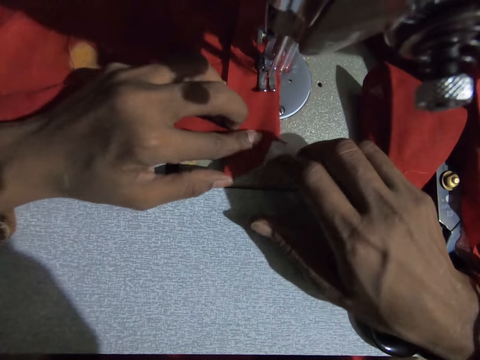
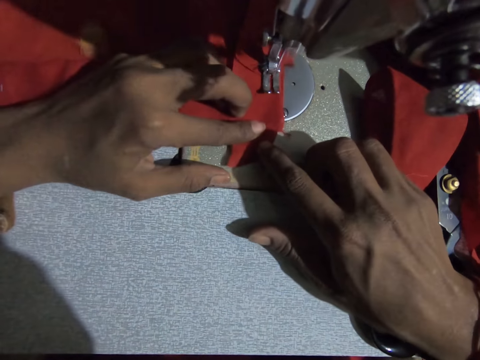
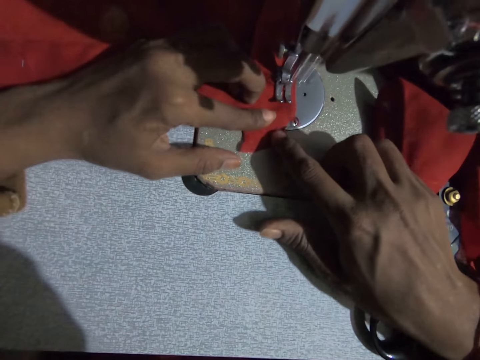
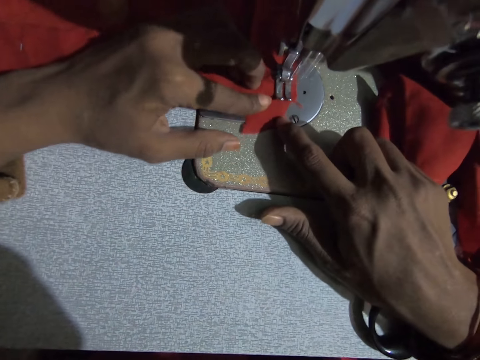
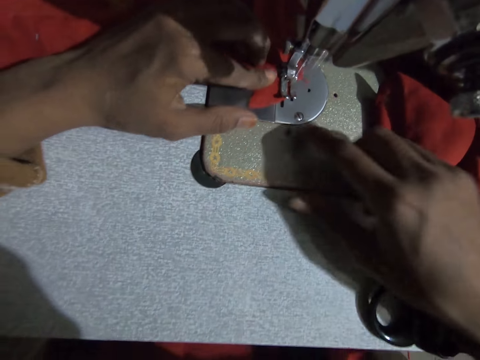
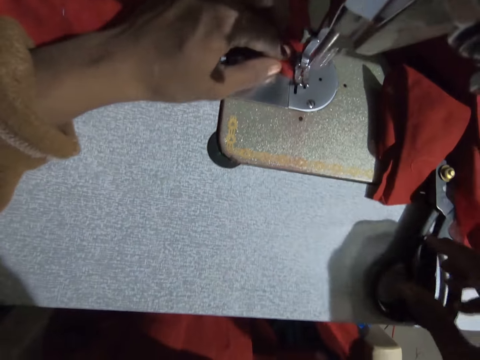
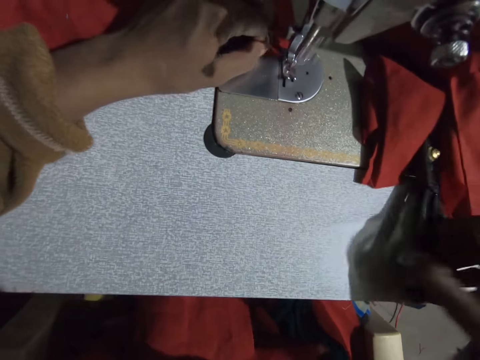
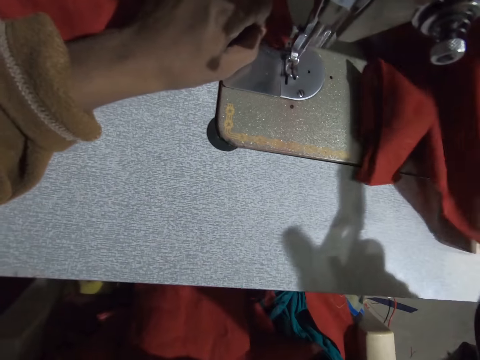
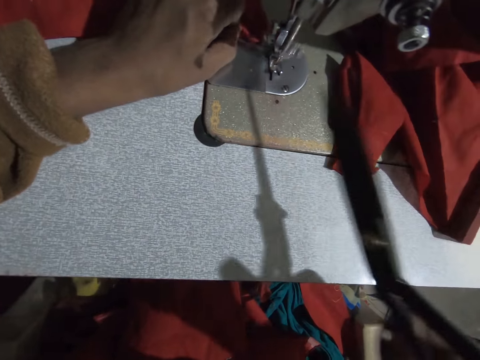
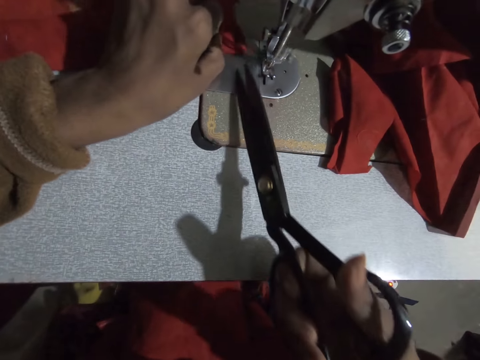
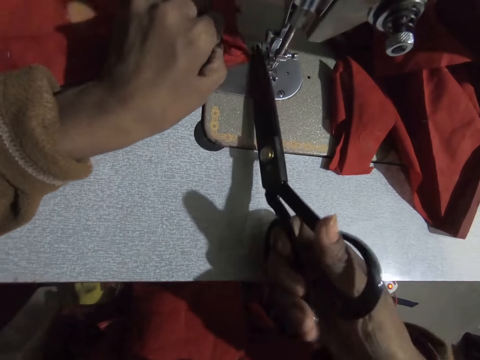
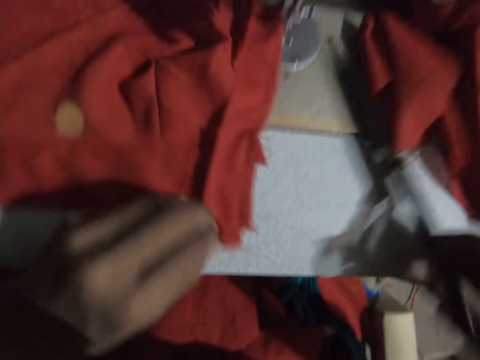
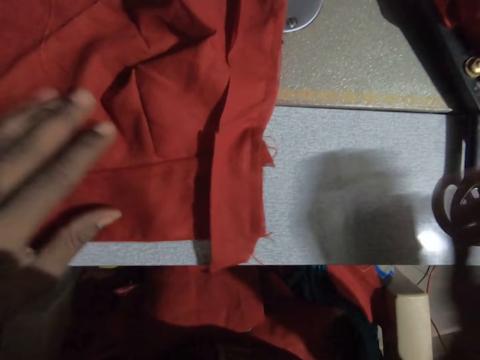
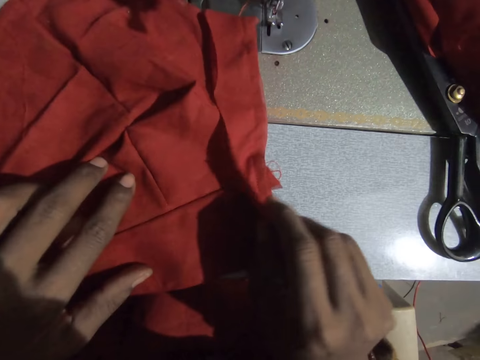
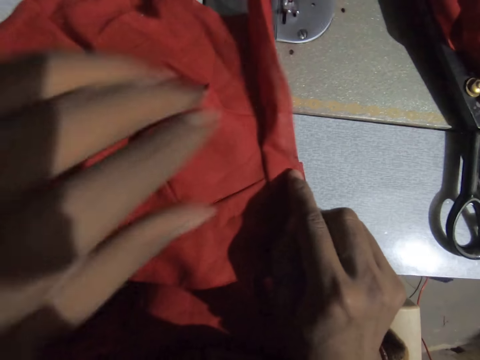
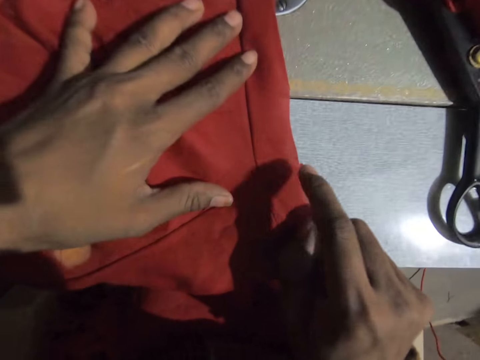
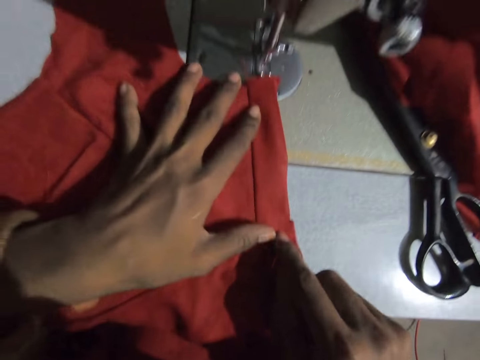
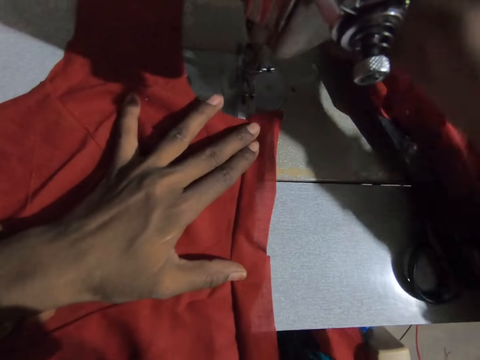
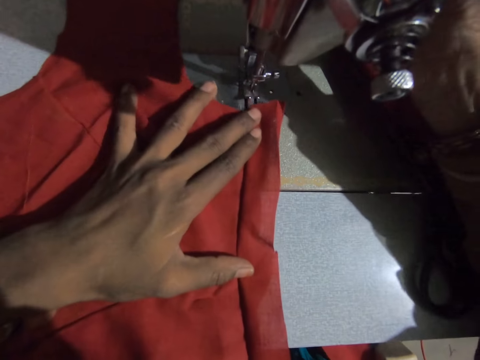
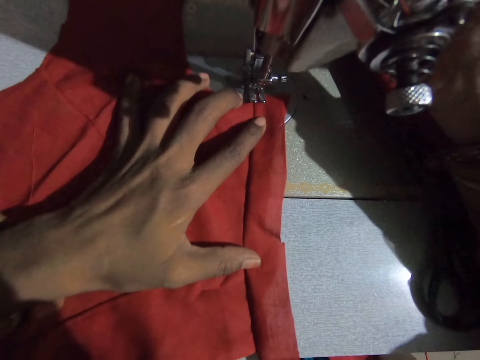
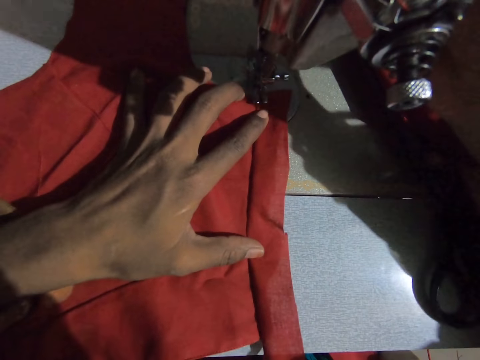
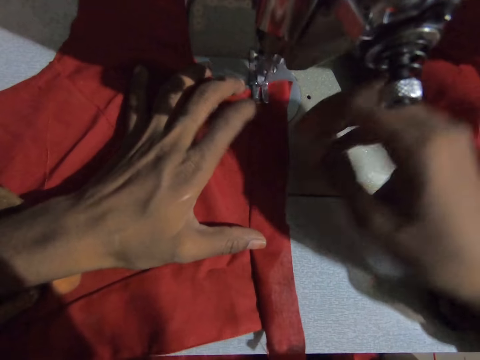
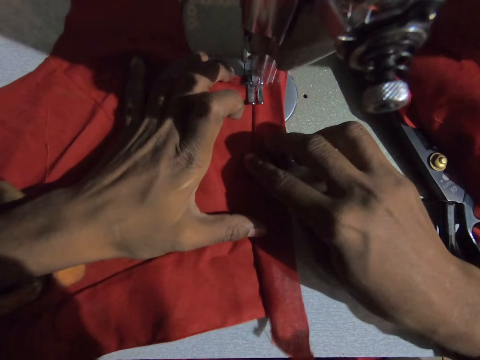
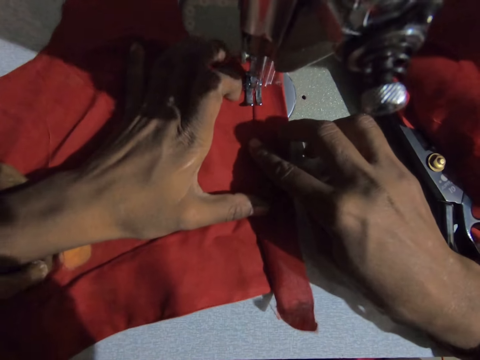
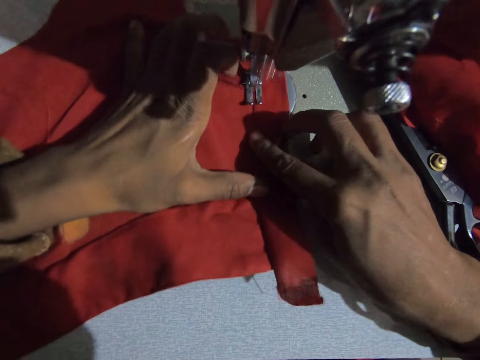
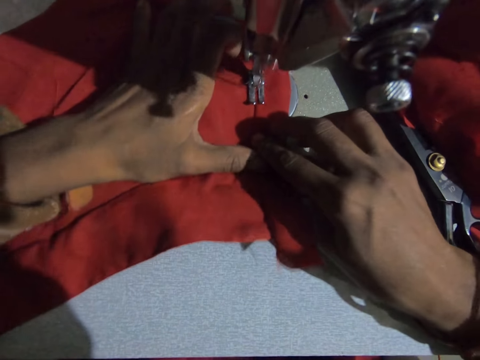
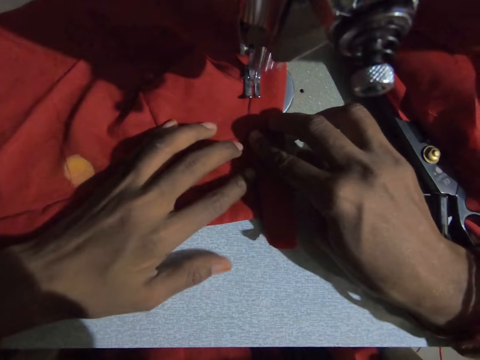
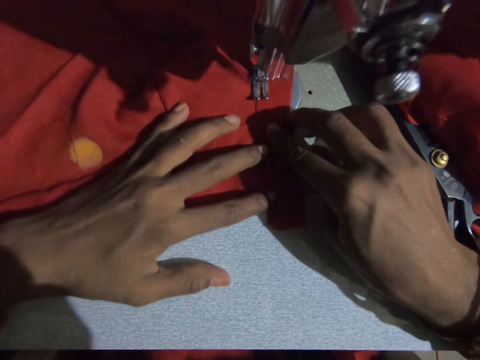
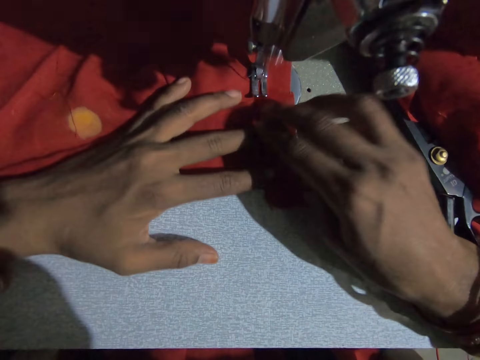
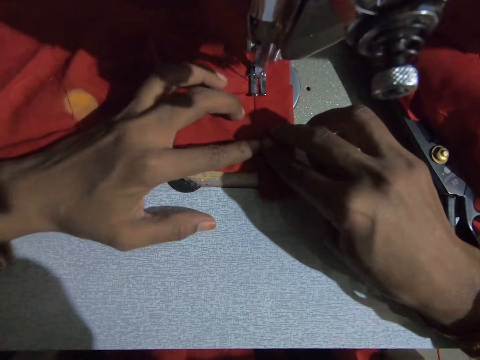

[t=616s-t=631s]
The camera wearer picks up the scissors from the sewing machine. They cut thread from the sewing machine and cloth. They move a fabric. They drop the scissors on the sewing machine. They adjust the cloth. They sew the cloth on the sewing machine.

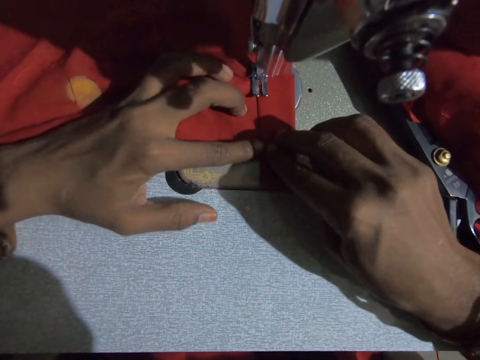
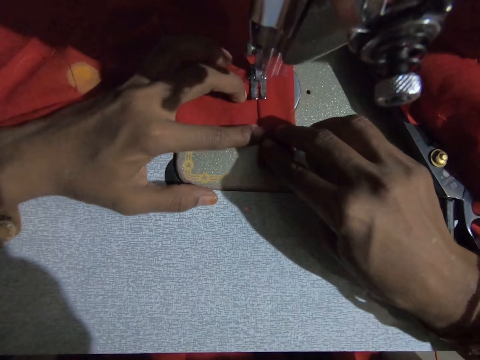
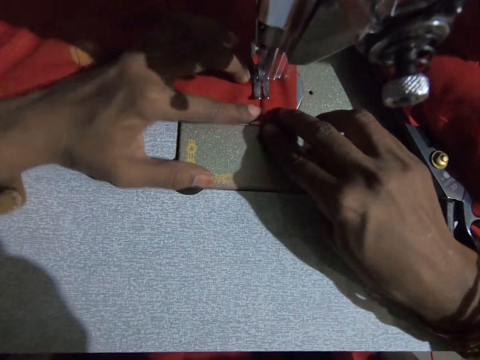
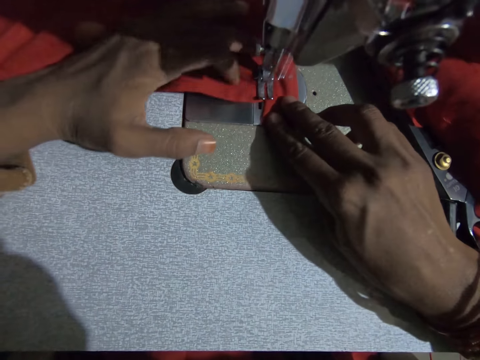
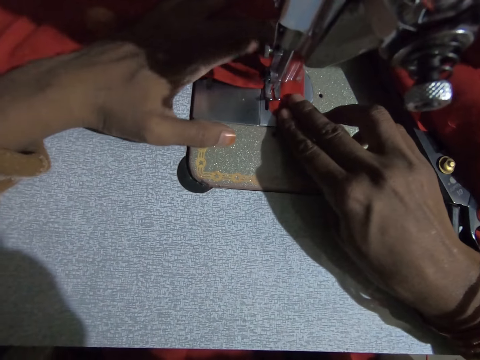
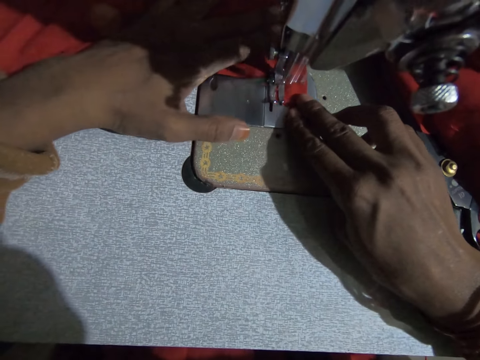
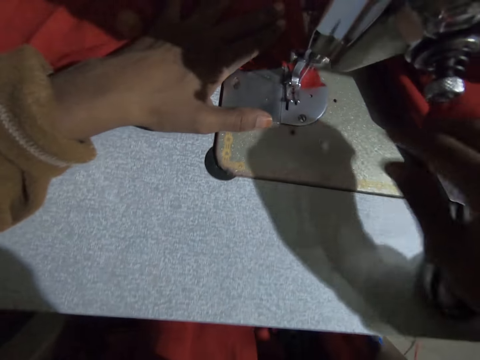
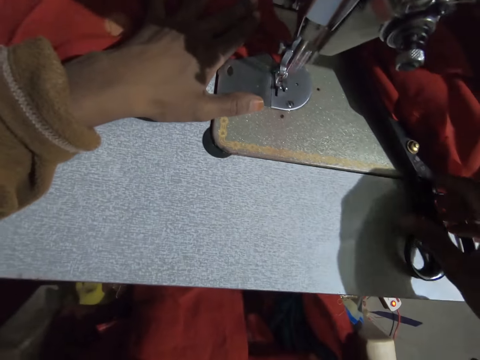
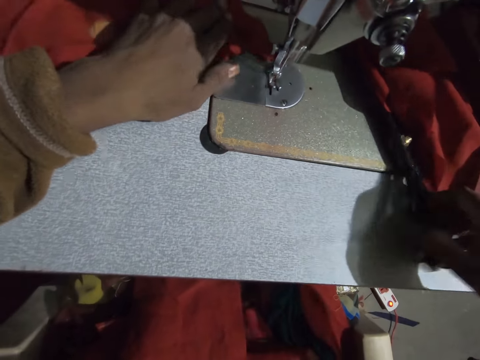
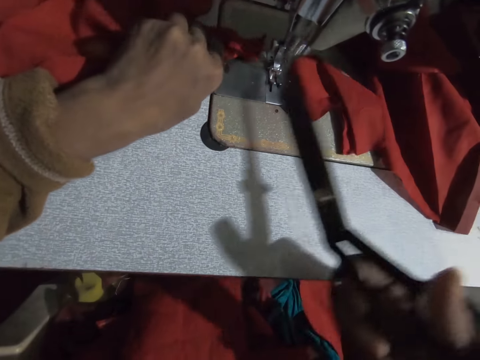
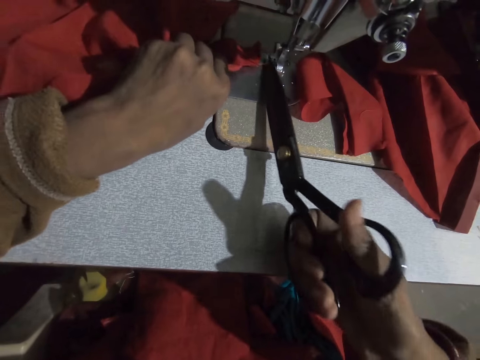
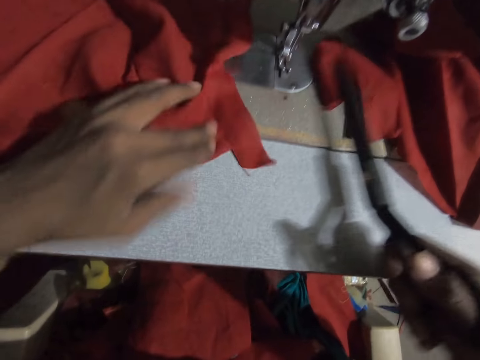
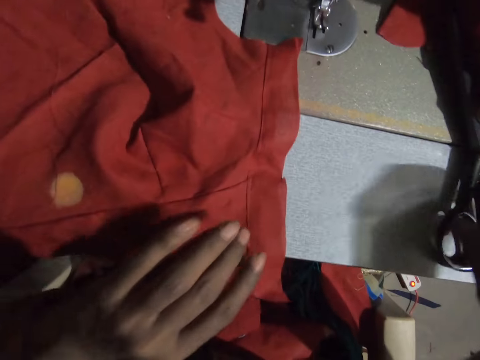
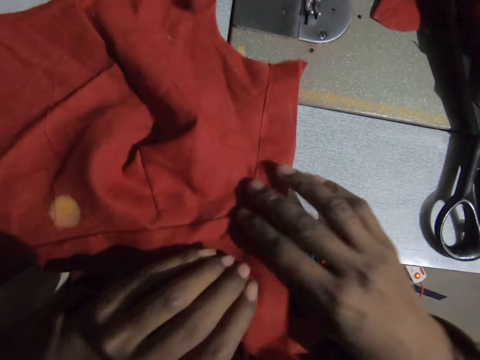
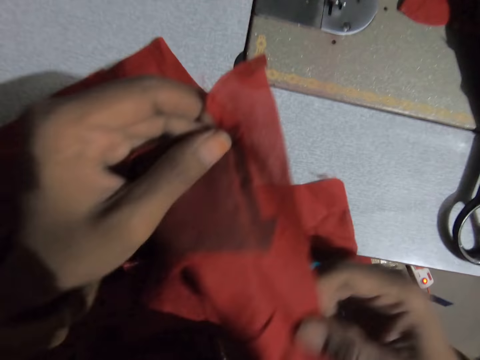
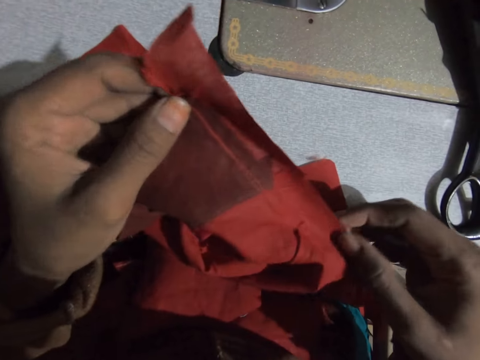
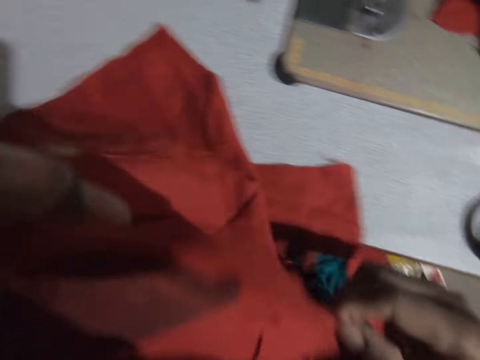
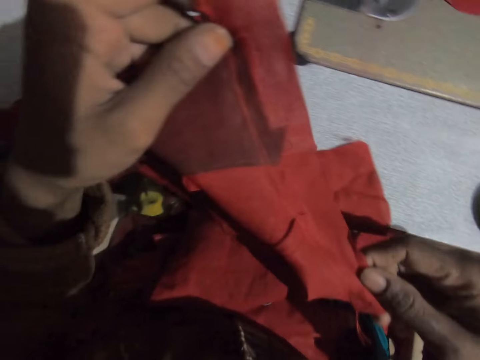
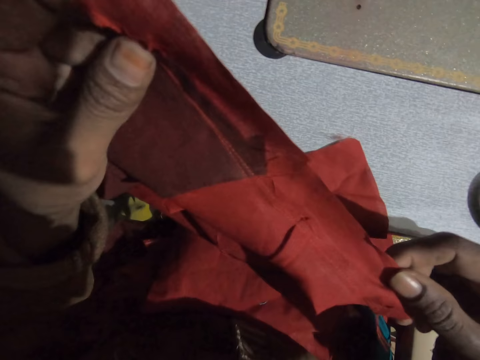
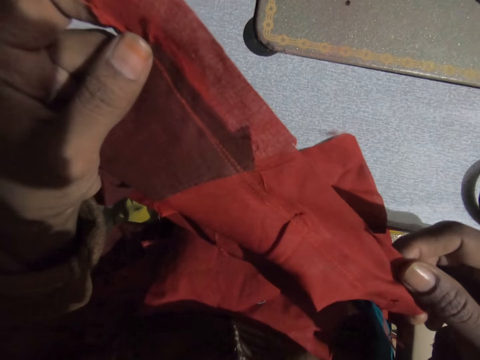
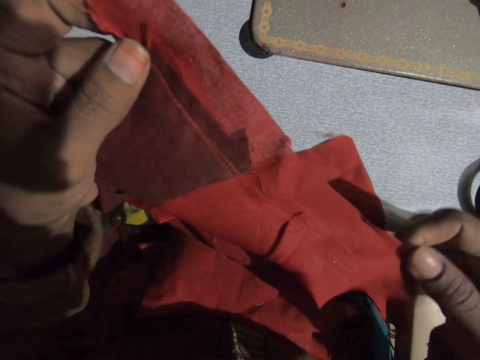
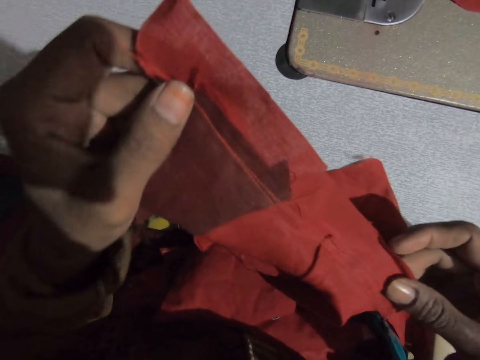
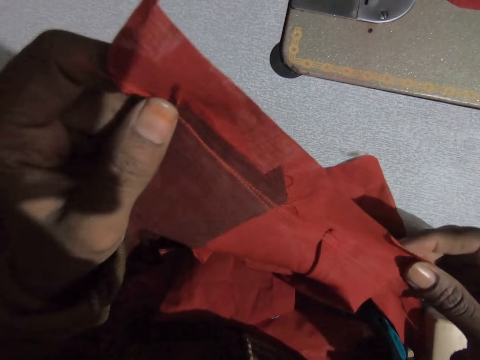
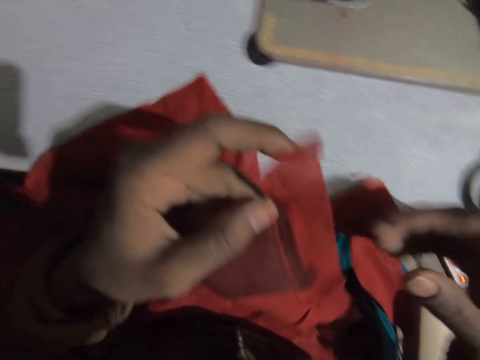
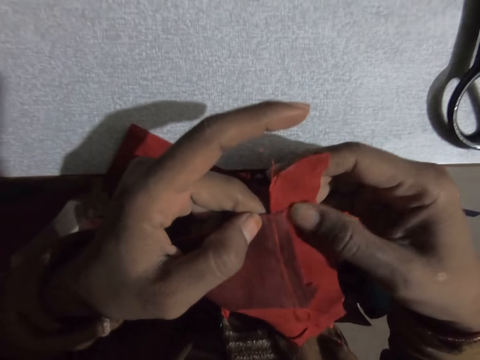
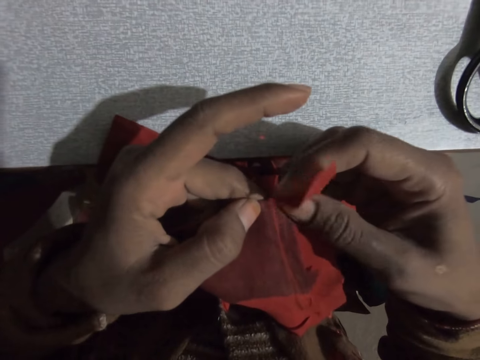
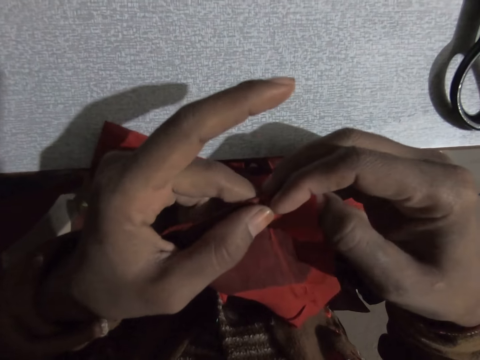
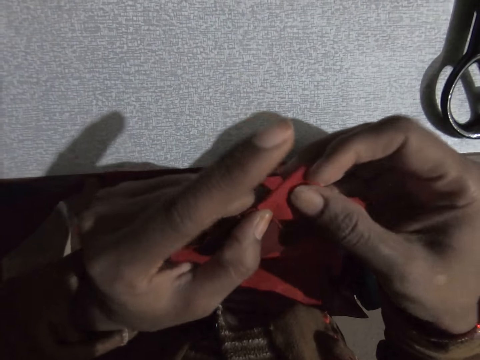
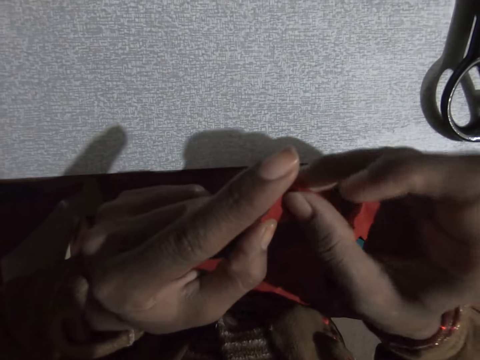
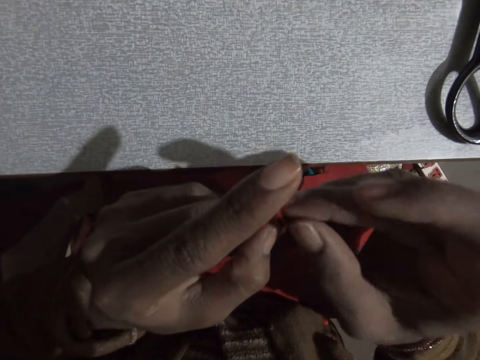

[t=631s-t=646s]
The camera wearer picks up the scissors from the sewing machine. They cut thread from the sewing machine and cloth. They drop the scissors. They turn a fabric. They check the cloths. They look at the fabric. They touch the fabric. They fold a part of the cloth.
